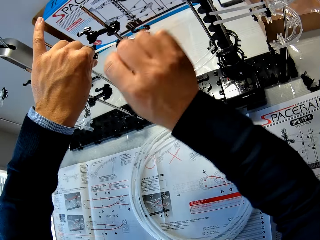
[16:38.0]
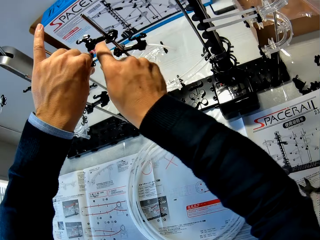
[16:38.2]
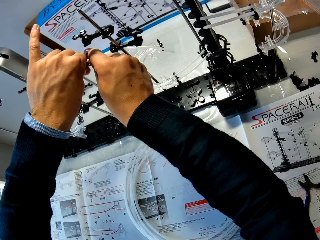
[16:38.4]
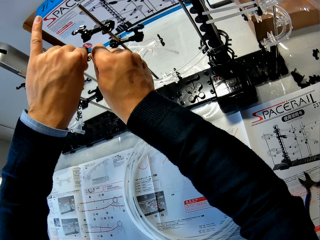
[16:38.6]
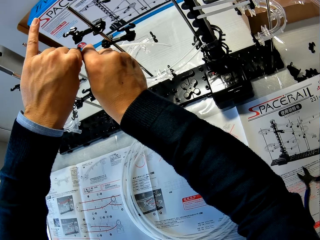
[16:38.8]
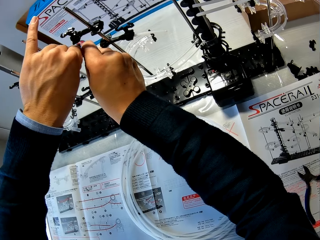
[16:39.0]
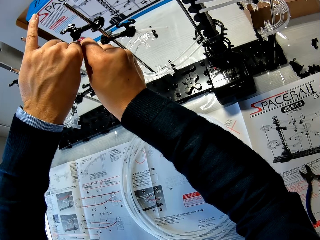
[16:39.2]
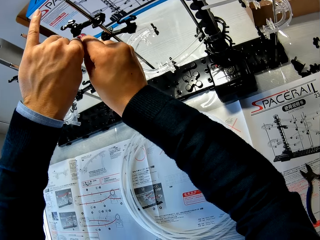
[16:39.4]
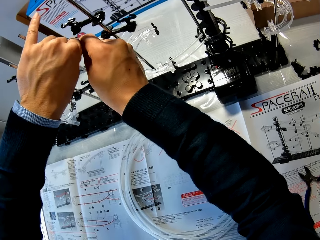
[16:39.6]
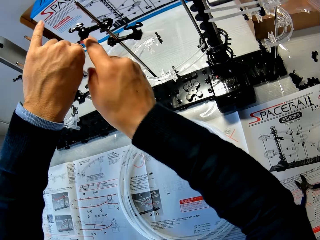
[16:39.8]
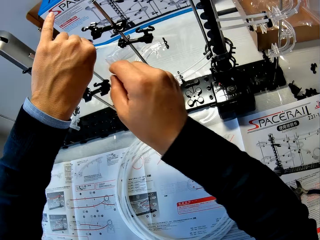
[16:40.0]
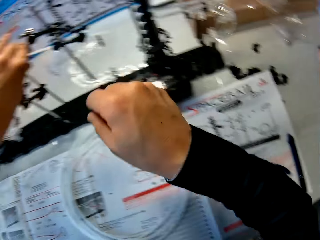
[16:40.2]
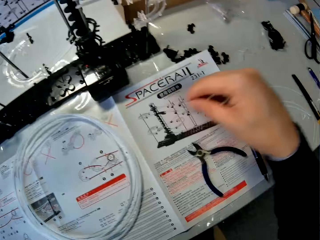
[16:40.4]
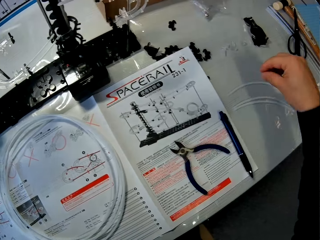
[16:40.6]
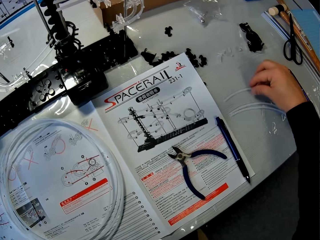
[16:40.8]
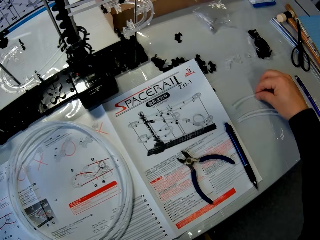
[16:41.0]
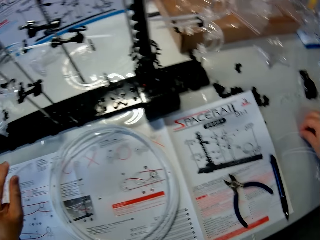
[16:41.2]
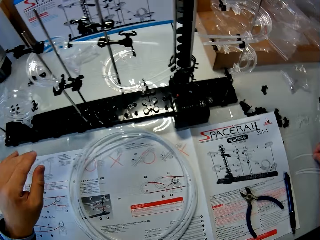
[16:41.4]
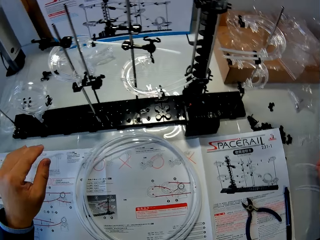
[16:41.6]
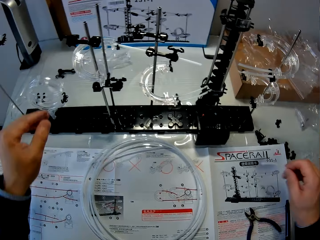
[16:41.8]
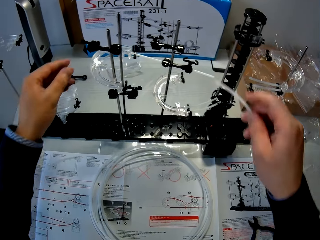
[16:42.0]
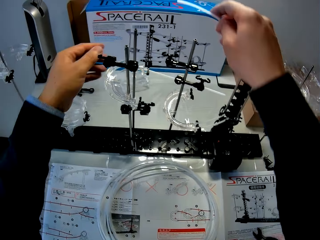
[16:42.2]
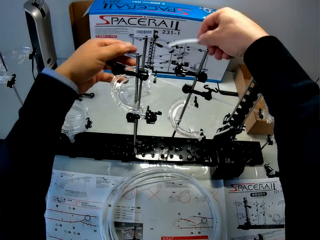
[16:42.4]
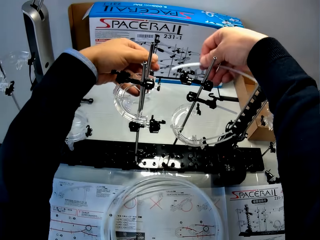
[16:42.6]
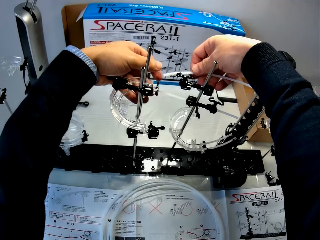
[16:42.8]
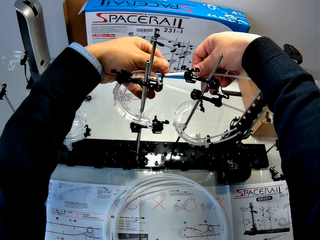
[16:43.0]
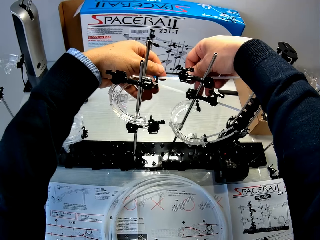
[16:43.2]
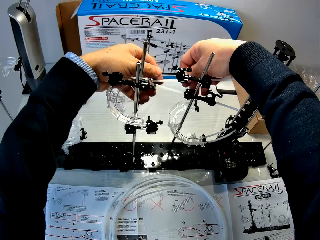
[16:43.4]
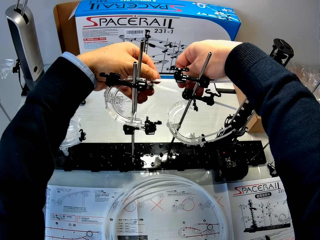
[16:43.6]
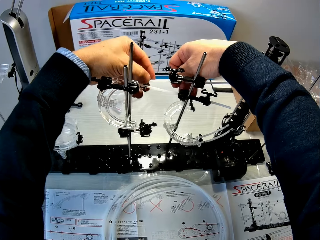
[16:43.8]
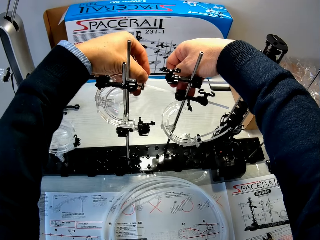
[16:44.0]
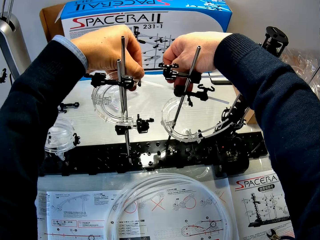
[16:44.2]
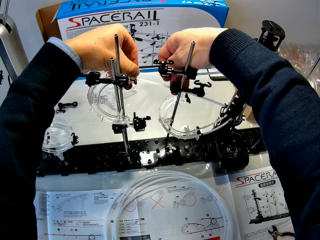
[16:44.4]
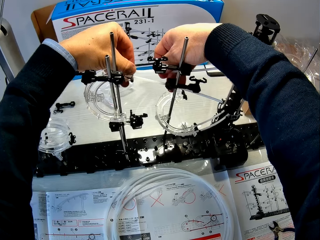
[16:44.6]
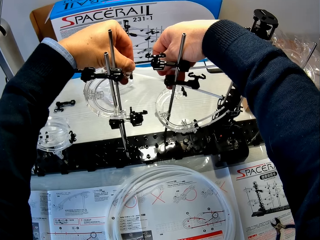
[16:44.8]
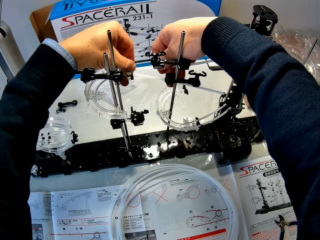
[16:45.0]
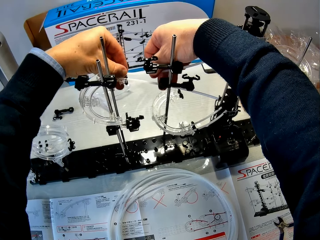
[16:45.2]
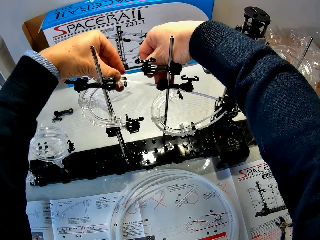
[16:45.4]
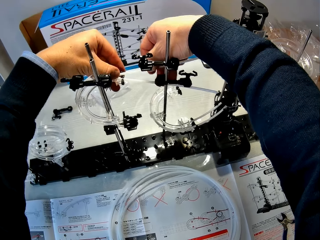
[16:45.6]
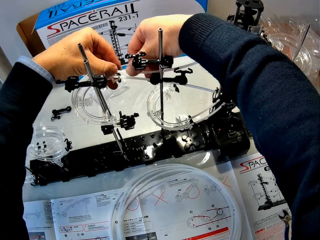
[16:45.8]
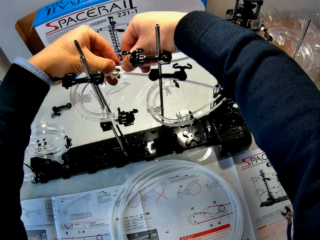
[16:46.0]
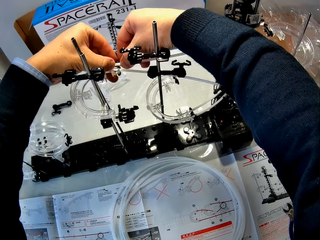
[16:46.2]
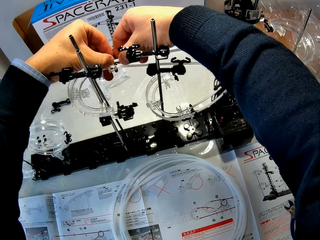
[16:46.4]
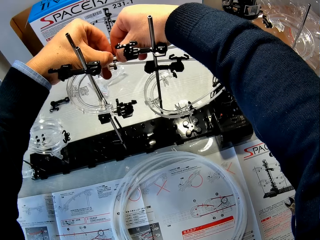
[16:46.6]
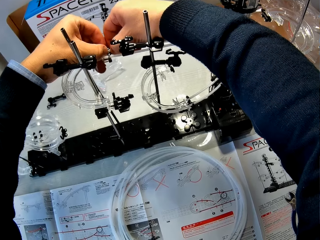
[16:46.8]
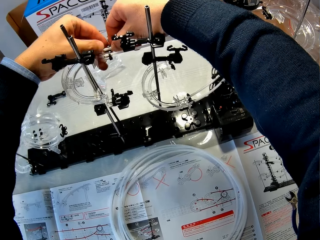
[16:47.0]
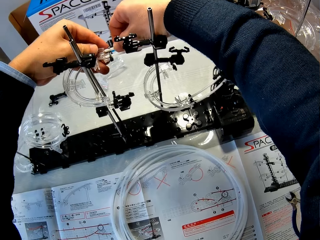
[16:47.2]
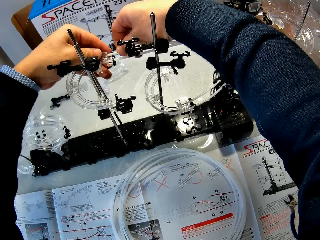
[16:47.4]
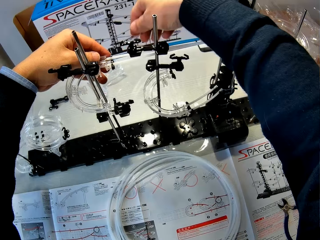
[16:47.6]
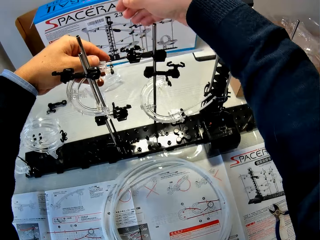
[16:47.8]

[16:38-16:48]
The camera wearer picks another rail from the table with his right hand. He fixes the rail into the space rail with both hands.

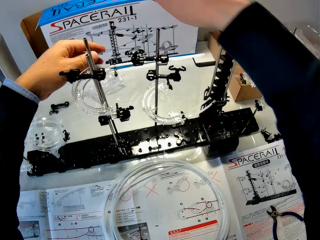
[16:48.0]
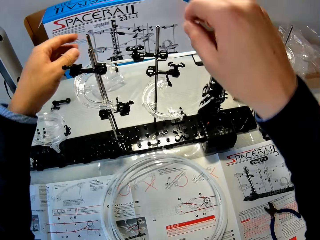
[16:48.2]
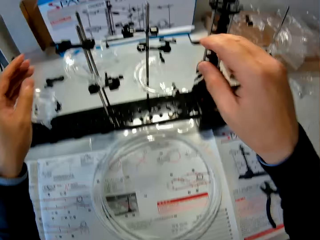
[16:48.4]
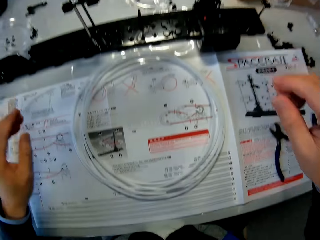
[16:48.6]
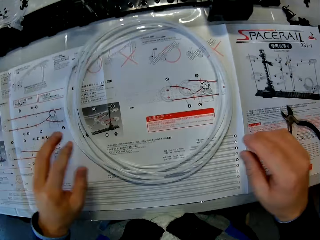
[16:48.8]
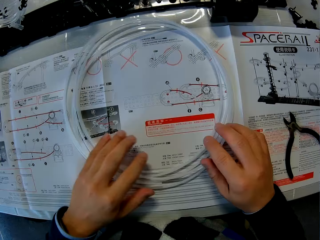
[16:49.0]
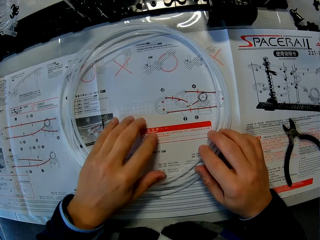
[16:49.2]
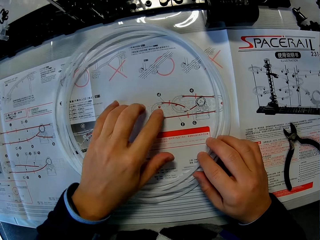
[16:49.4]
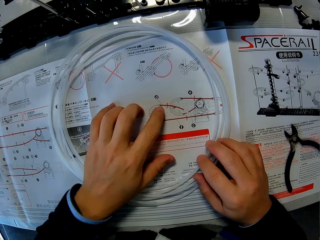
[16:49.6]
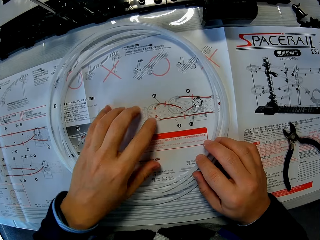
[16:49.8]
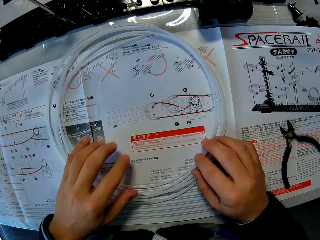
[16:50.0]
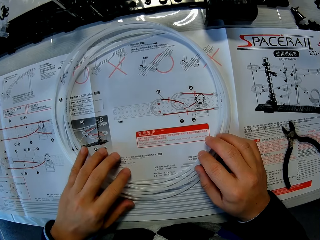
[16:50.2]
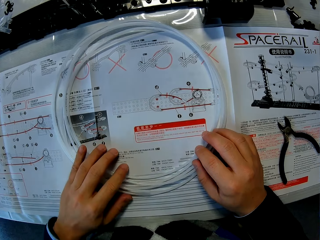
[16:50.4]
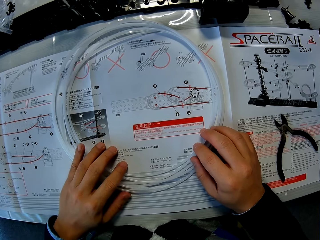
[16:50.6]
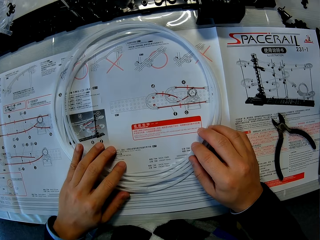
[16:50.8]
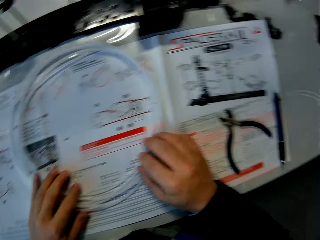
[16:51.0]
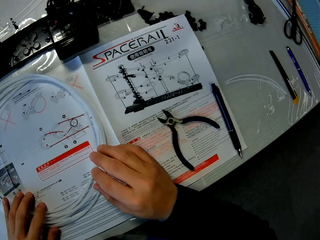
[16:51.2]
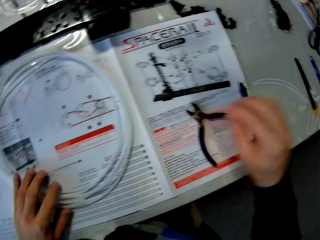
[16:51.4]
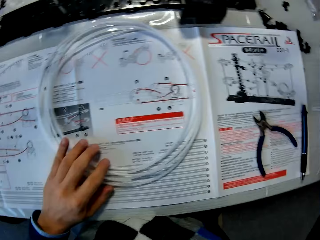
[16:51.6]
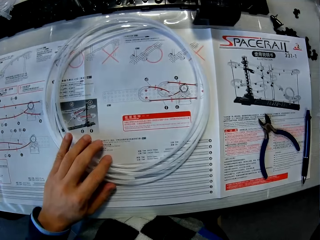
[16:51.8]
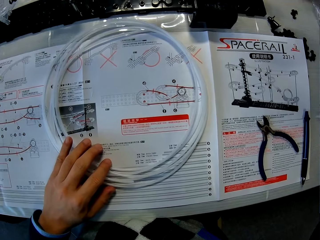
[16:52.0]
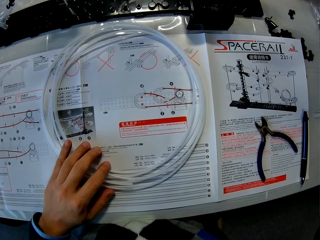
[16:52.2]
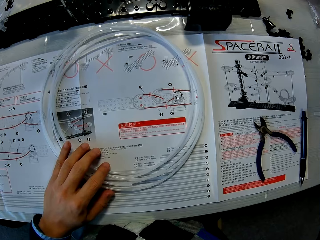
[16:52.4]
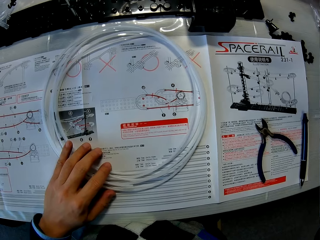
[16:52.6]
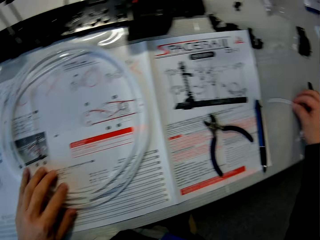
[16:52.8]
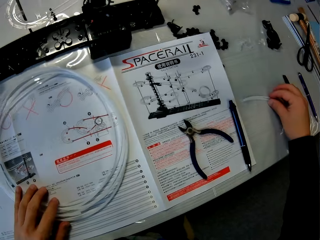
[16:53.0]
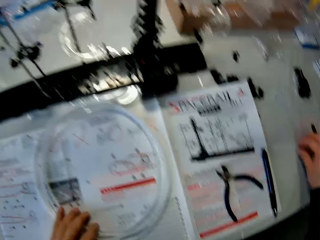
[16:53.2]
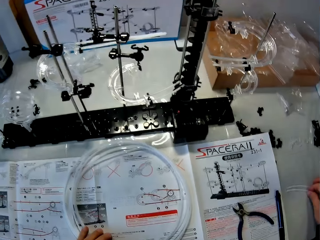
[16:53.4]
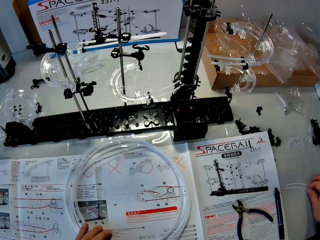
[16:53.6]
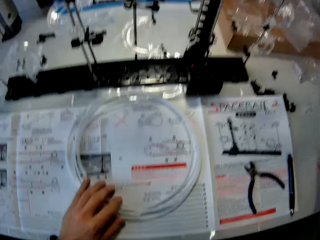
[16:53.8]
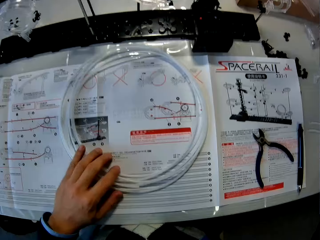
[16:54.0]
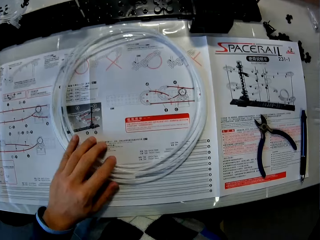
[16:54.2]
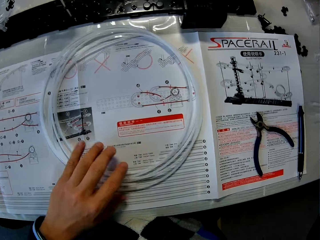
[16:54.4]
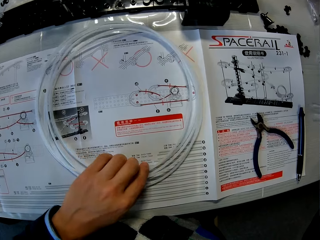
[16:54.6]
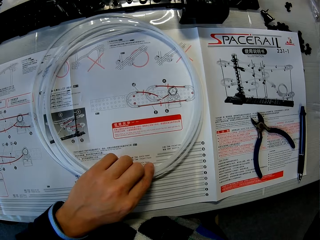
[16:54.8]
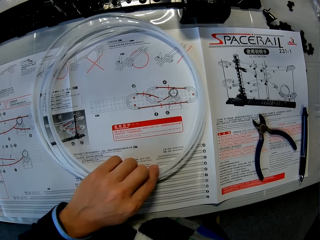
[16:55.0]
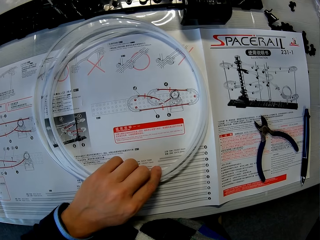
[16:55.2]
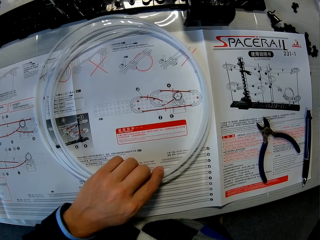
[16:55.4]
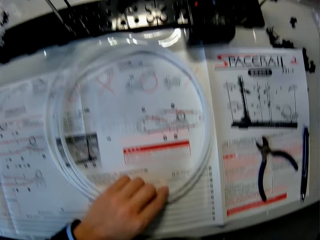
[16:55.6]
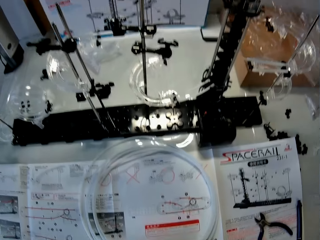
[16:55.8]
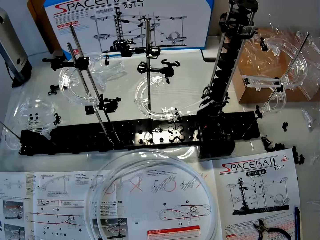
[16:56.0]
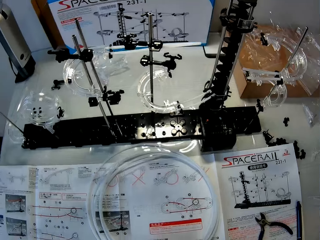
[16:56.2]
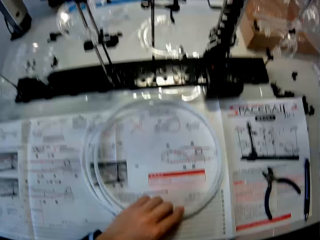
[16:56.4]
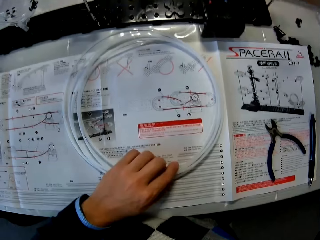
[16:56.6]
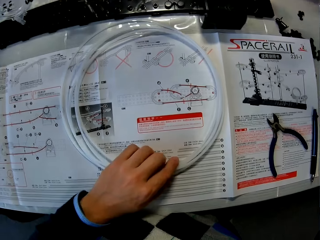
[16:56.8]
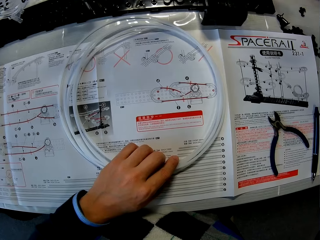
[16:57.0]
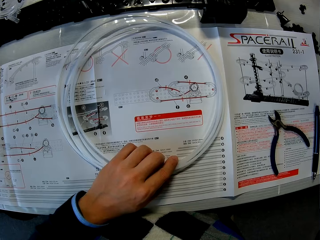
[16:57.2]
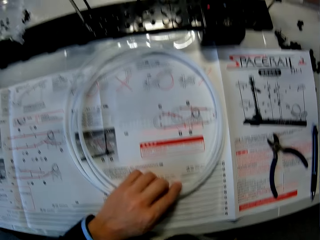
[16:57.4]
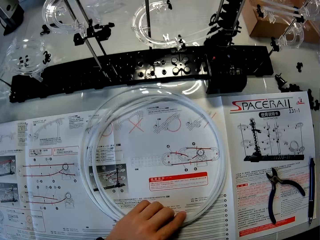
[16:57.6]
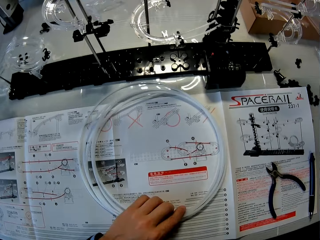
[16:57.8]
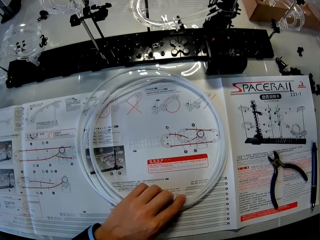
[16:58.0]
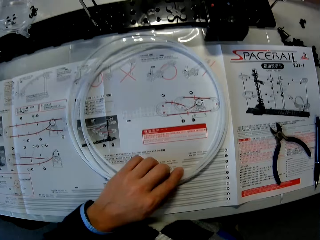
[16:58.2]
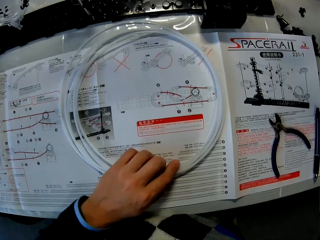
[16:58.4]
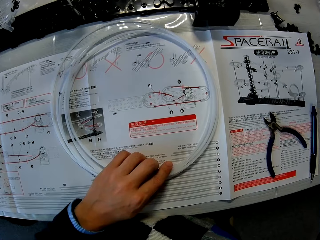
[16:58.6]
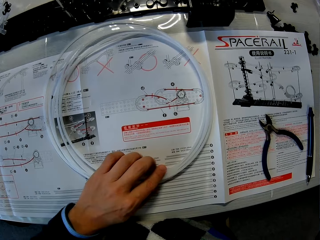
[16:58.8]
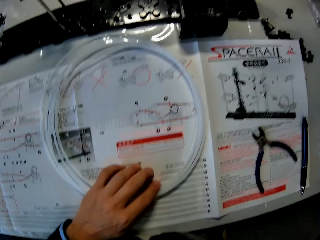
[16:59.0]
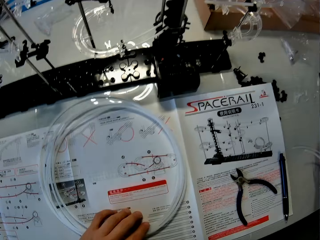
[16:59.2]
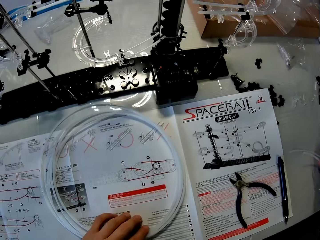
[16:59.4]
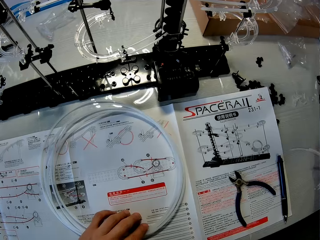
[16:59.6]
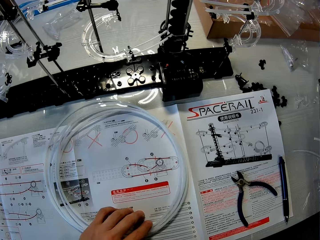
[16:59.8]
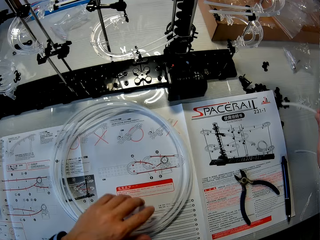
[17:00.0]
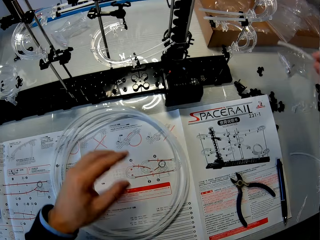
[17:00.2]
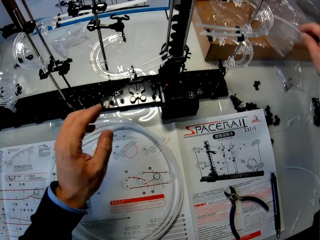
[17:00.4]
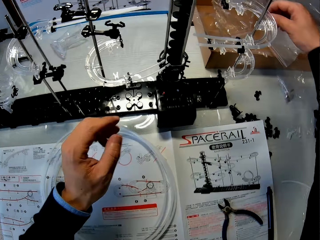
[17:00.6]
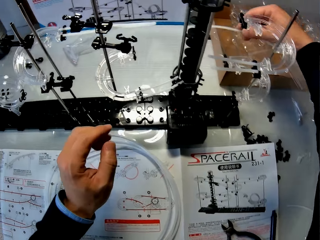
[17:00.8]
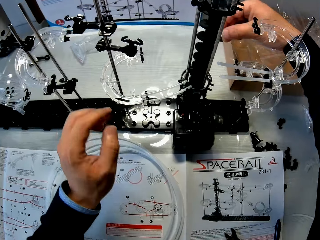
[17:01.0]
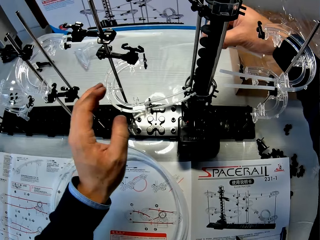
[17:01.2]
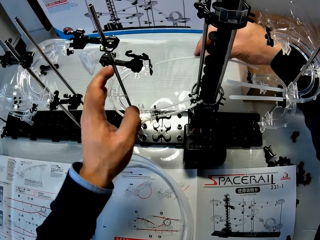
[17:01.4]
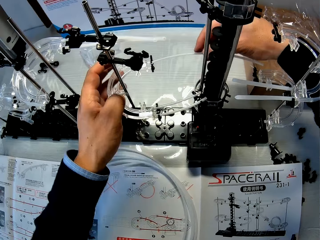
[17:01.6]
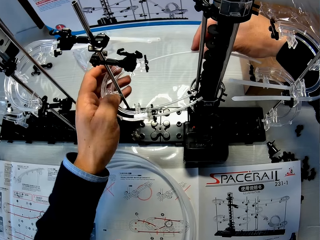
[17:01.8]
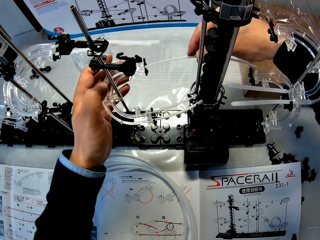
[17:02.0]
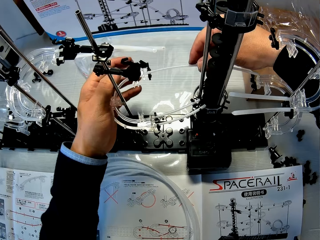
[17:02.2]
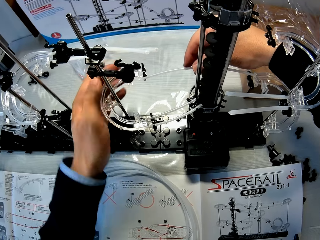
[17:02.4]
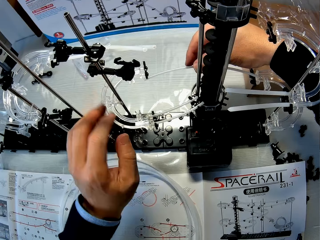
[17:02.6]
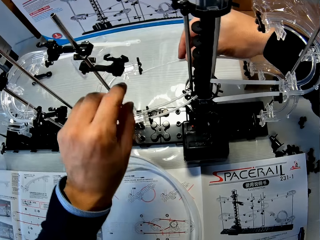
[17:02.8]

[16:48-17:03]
The camera wearer reads the space rail instruction guide. He places both hands on the rail and the space rail manual on the table. He takes his right hand off the space rail manual. He adjusts the rail on the space rail manual with his left hand. He picks something. He fixes the rail into the space rail with both hands.
